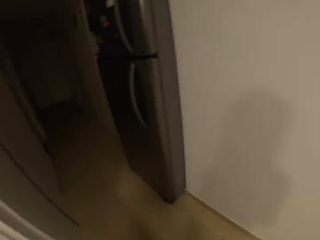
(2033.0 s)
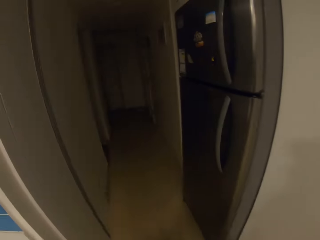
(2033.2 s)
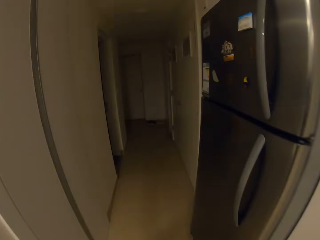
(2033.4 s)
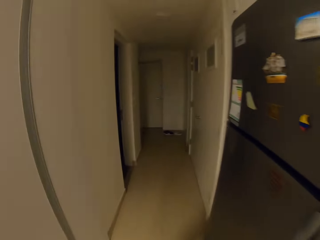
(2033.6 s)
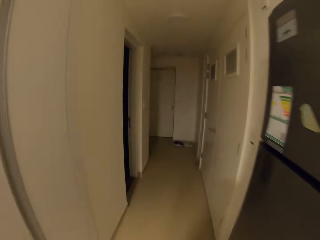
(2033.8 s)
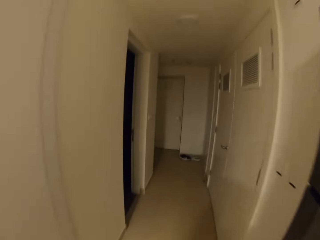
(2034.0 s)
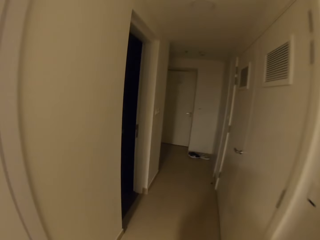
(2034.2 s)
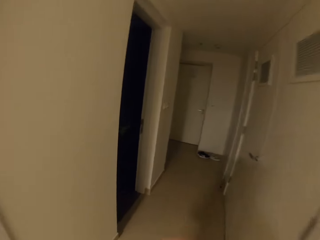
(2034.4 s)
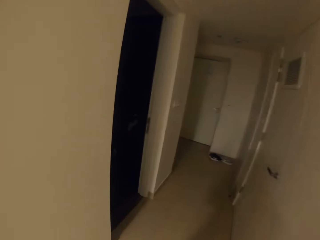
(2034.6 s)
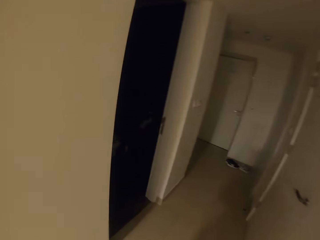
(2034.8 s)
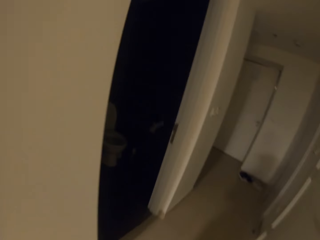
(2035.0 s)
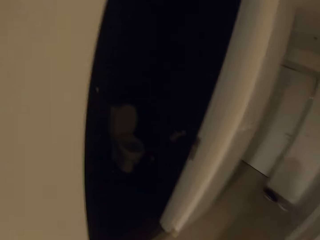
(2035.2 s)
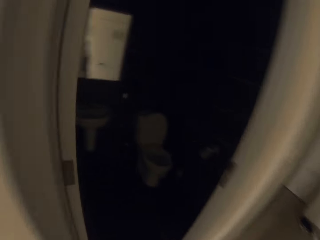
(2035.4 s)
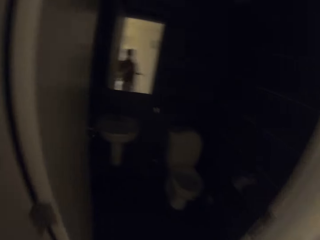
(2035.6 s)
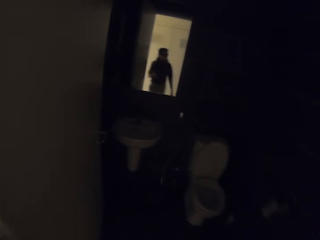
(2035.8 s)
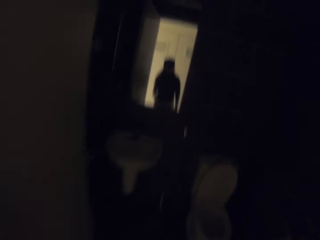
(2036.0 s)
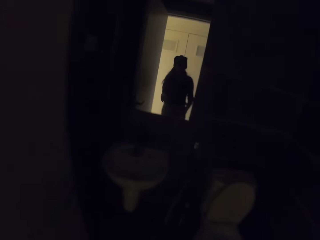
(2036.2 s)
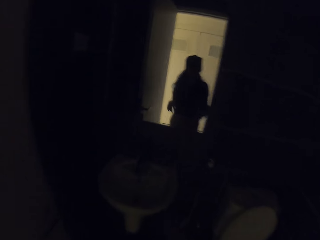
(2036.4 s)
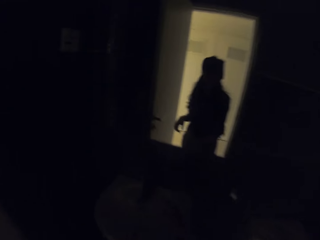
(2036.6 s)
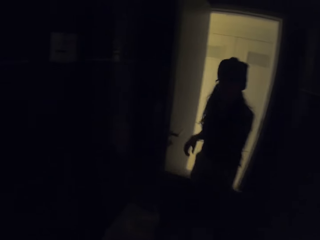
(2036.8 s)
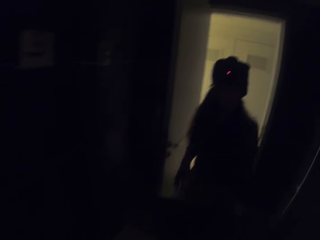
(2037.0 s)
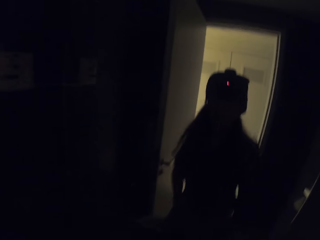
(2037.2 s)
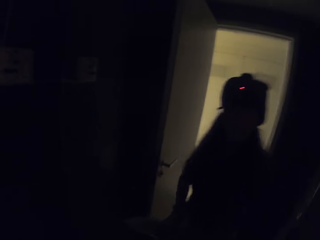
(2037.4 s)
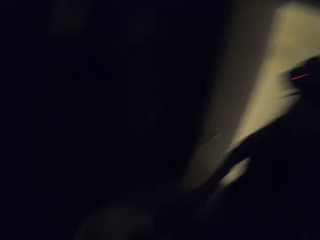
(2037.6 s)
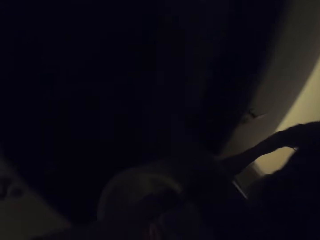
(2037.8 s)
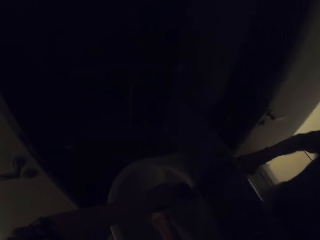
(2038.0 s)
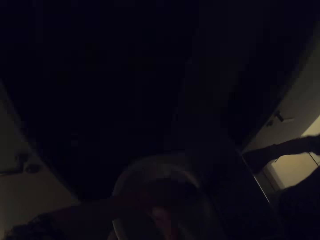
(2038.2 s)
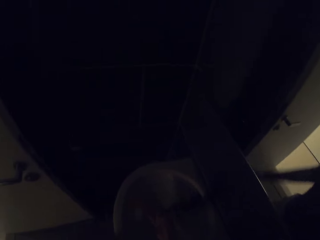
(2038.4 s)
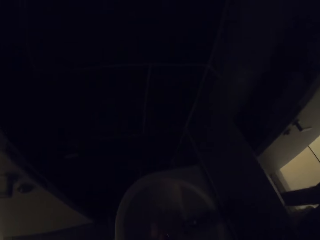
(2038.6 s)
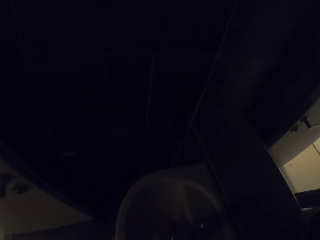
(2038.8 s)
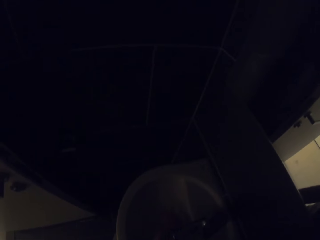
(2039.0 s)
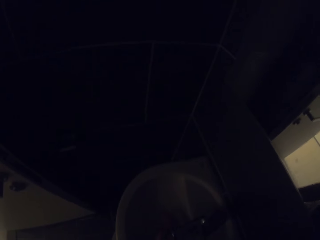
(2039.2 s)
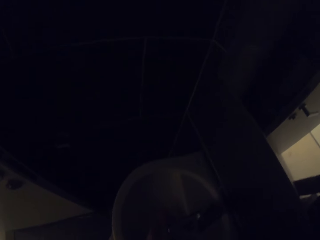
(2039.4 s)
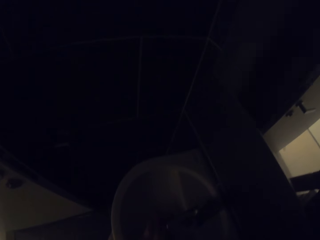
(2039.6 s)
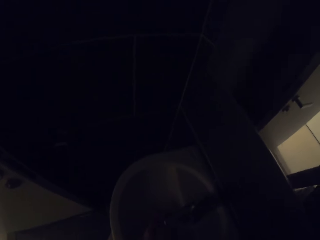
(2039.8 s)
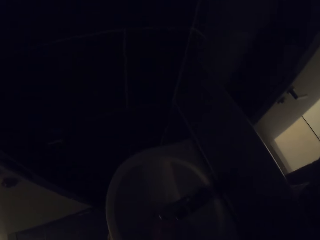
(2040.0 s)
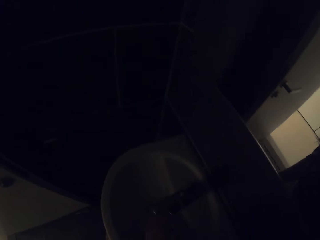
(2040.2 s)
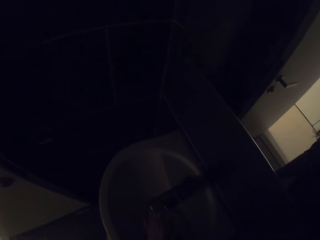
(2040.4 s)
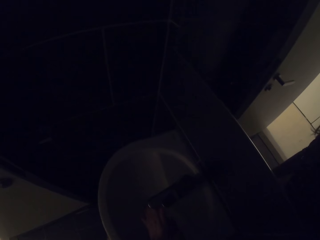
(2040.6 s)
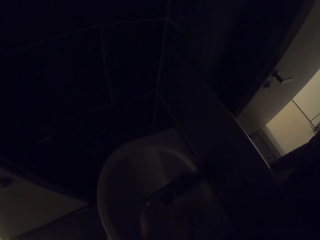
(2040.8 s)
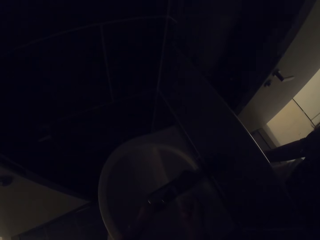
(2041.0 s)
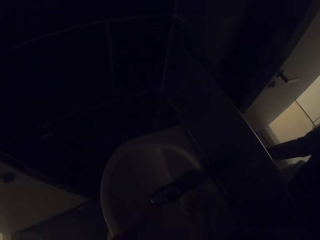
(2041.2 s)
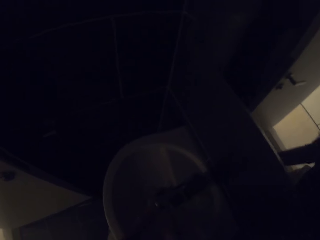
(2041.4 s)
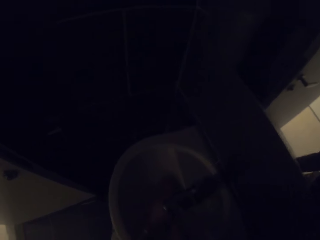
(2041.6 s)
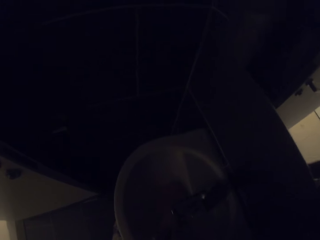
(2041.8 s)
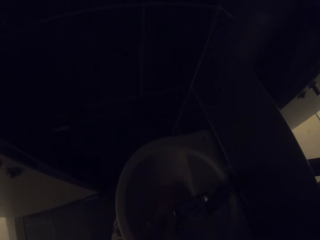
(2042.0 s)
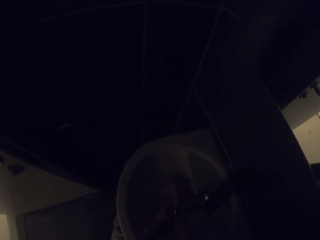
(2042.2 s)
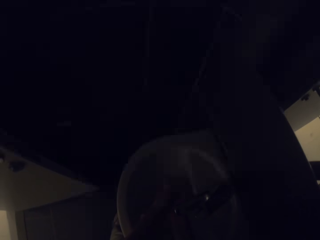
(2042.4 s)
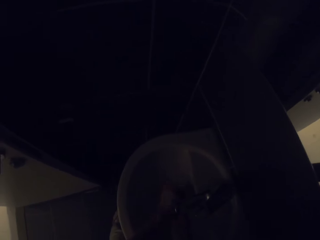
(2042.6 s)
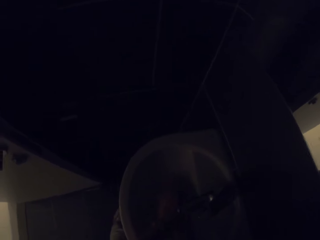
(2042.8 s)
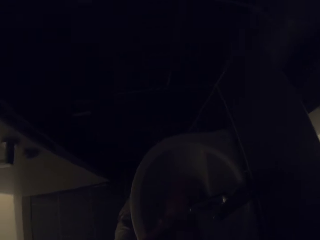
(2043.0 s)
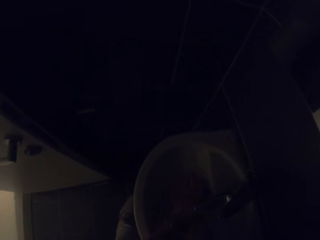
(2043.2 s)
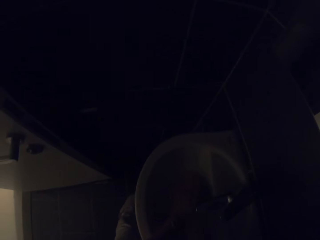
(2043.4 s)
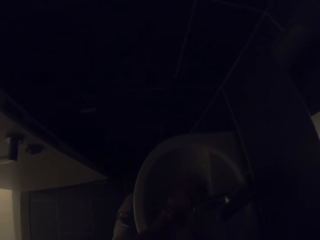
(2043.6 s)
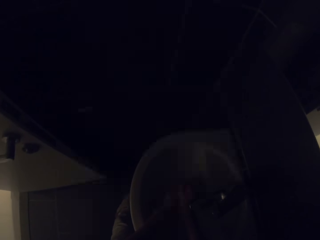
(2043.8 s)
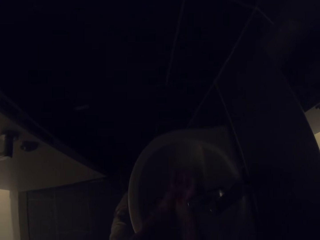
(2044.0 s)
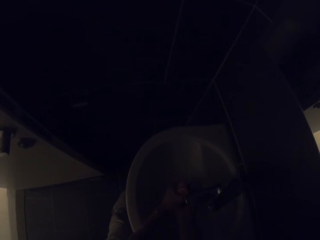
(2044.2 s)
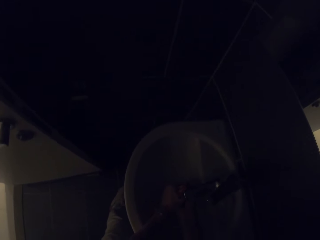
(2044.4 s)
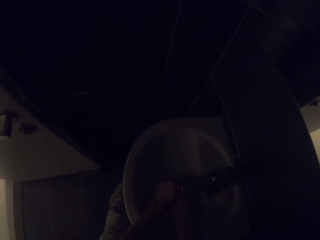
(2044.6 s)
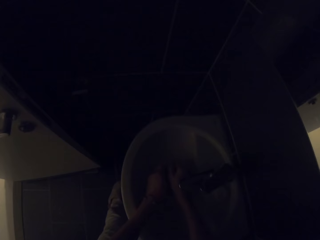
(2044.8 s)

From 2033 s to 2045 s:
The camera wearer walks in the house. They enter the room. They open the tap. They wash their hands.

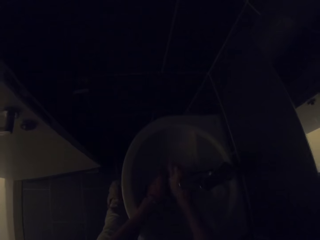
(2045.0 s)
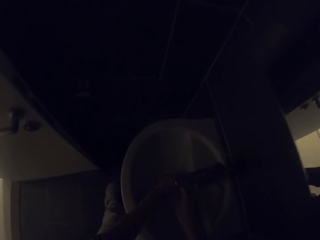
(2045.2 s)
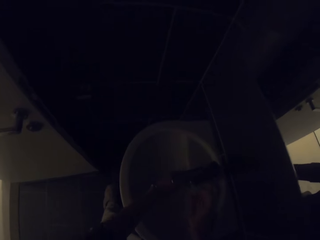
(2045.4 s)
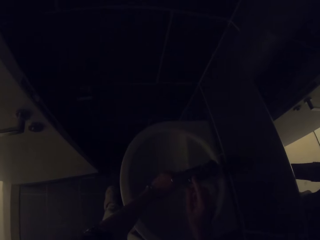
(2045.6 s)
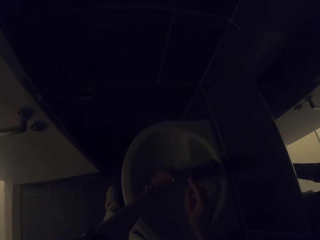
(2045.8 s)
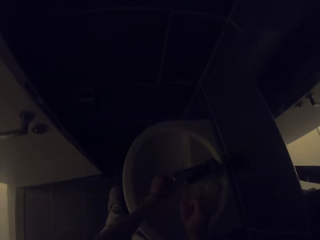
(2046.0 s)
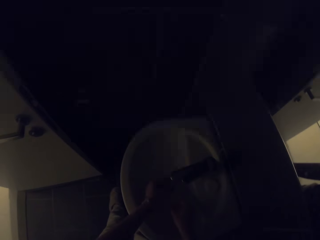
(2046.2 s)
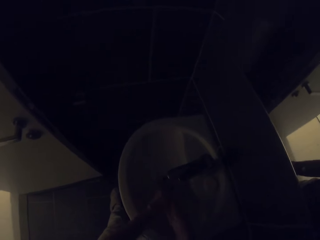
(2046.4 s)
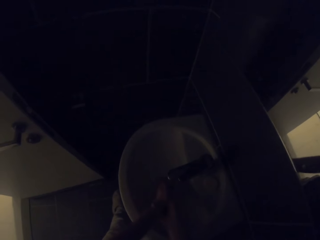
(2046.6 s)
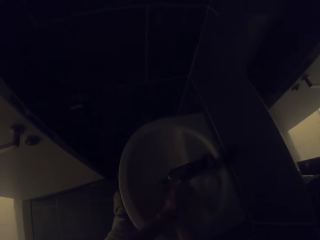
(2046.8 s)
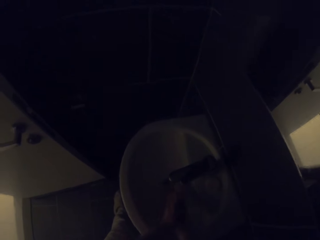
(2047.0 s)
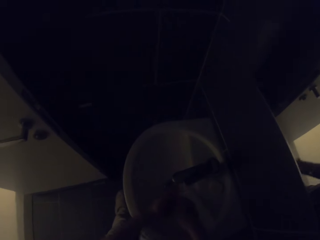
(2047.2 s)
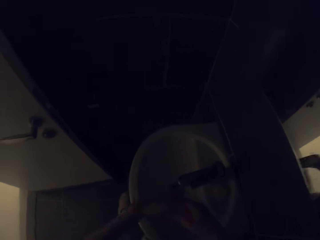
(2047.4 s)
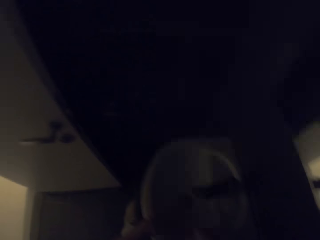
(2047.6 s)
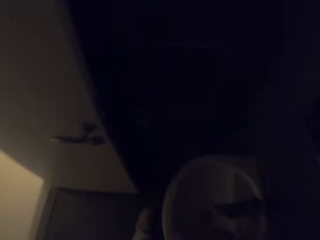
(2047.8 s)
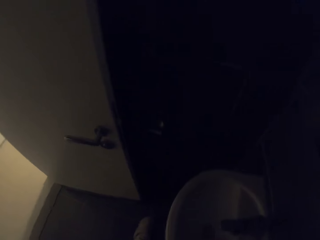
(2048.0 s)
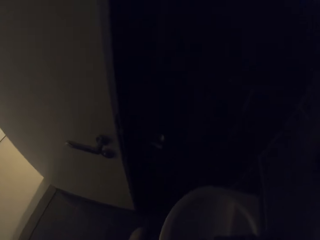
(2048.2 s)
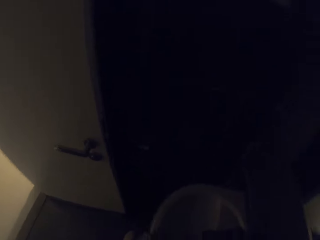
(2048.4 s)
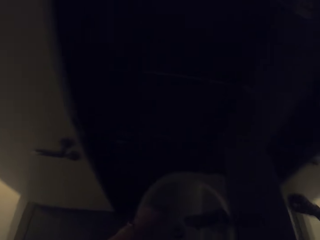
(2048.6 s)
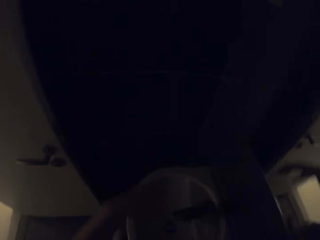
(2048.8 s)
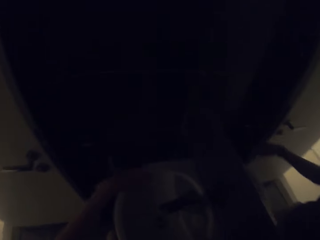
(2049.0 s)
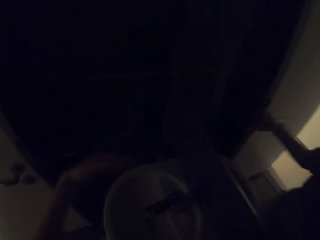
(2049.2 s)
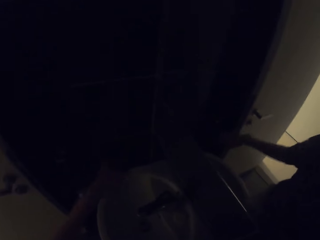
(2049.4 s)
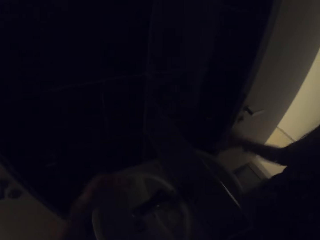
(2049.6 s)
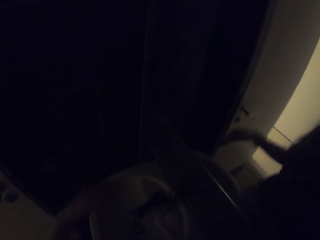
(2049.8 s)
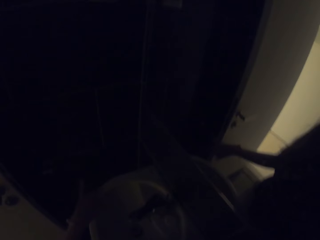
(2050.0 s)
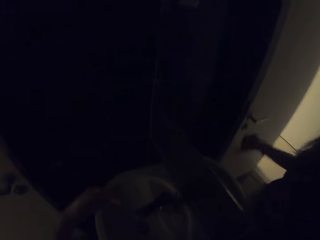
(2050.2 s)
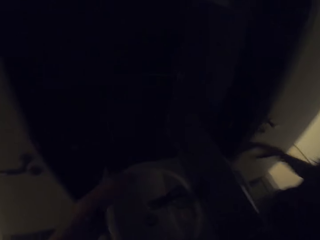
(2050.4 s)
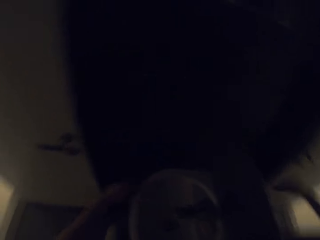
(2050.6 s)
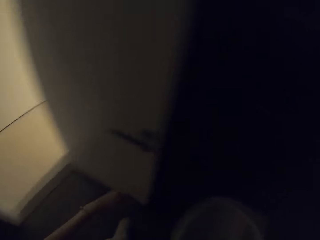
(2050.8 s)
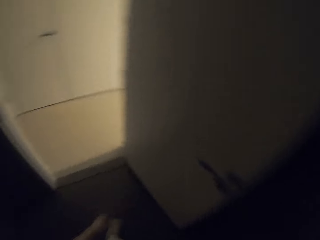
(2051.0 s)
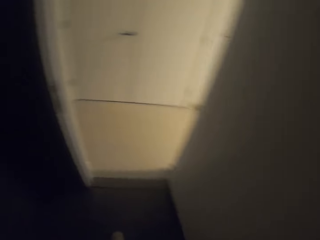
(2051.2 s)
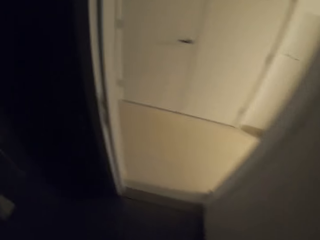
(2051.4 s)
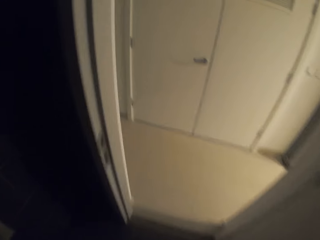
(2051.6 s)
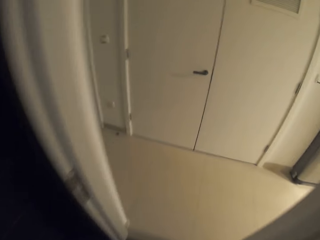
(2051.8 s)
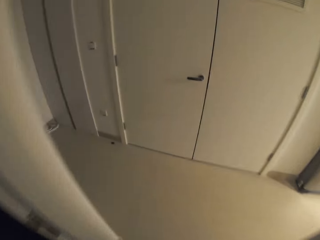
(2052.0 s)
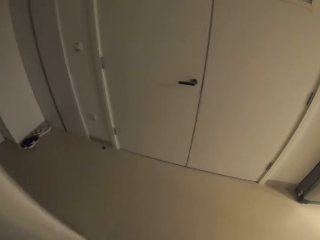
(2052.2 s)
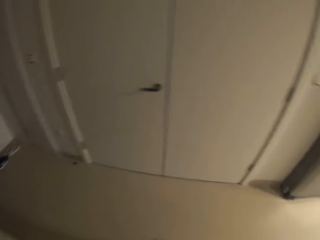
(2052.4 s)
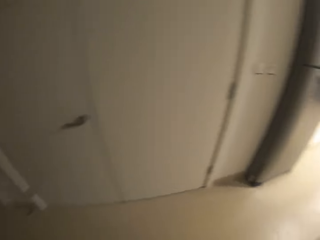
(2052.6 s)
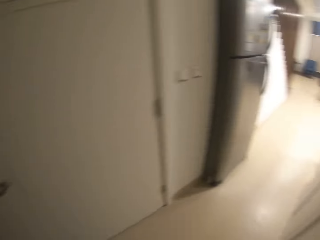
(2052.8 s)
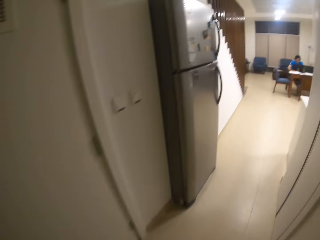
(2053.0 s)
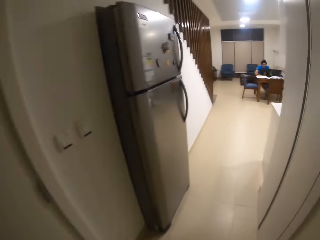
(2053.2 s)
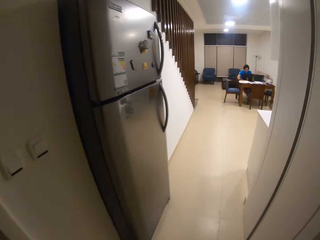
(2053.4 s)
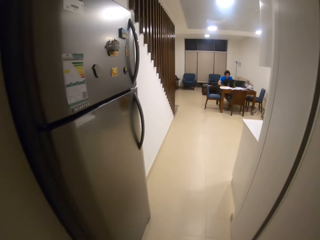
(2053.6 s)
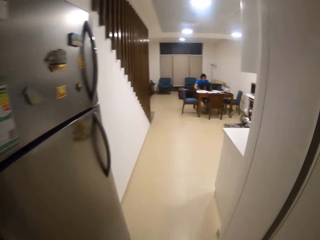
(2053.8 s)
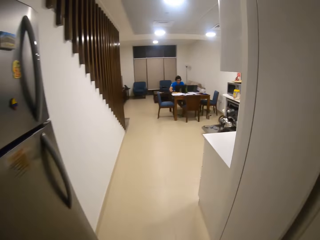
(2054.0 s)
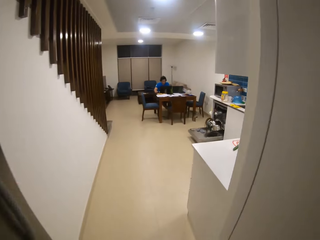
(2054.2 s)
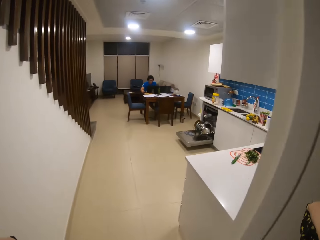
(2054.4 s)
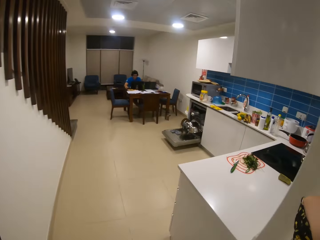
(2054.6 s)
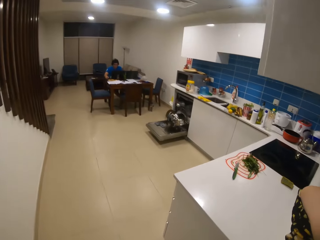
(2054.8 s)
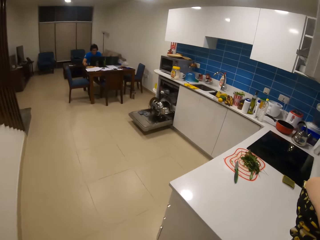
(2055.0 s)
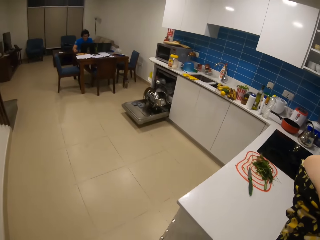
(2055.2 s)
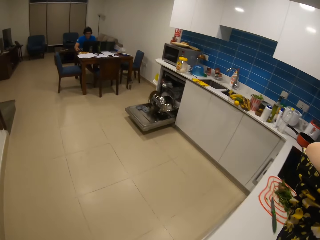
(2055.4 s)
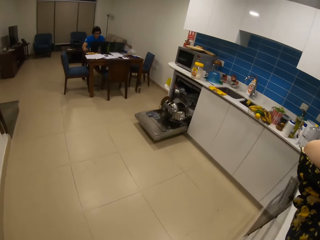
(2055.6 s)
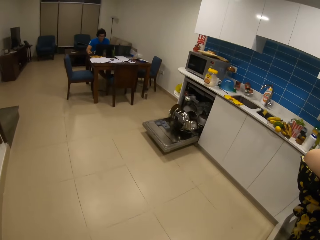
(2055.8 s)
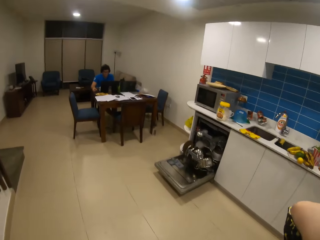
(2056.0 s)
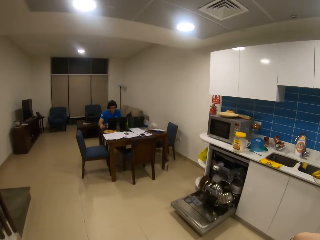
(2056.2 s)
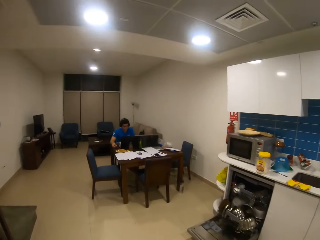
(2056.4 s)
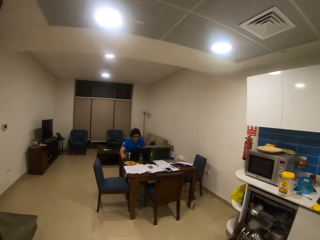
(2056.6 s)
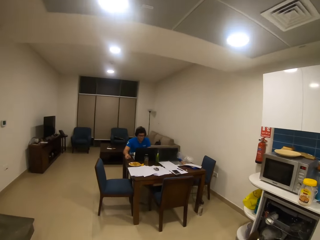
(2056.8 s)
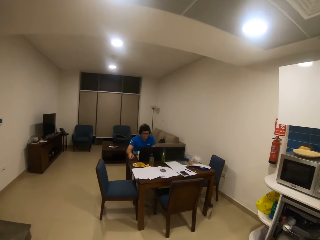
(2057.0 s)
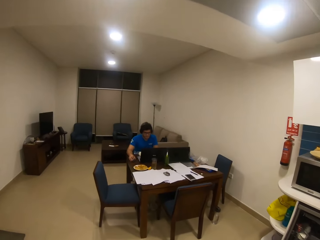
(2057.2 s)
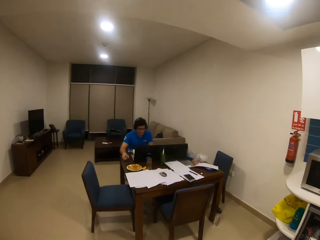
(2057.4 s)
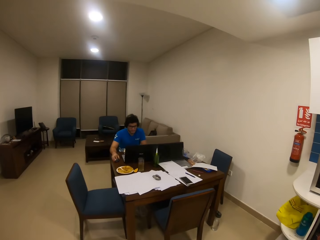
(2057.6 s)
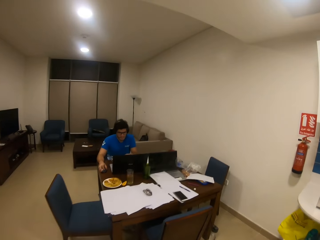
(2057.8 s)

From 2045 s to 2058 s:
The camera wearer closes the tap. They clean the sink. They walk in the room.
